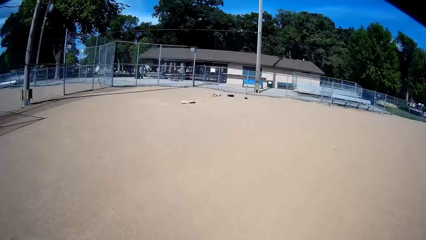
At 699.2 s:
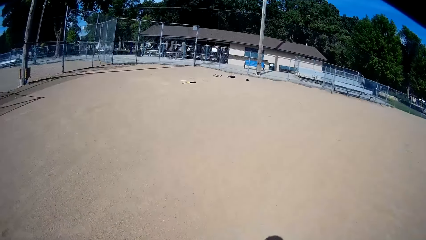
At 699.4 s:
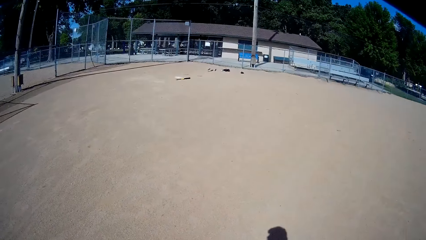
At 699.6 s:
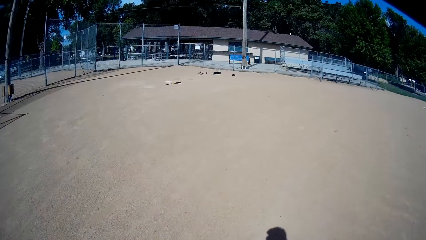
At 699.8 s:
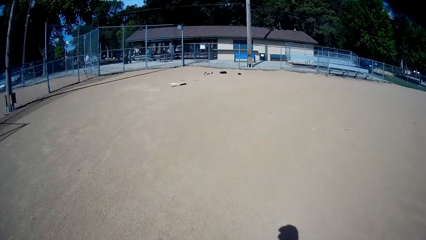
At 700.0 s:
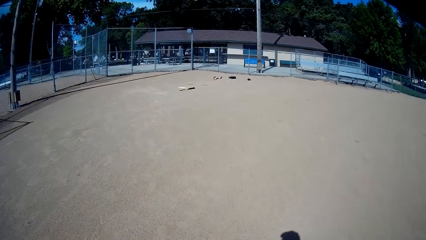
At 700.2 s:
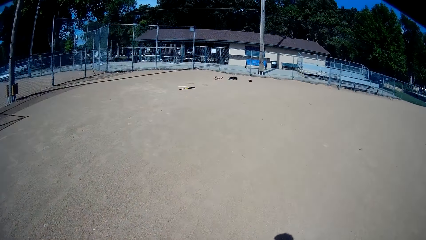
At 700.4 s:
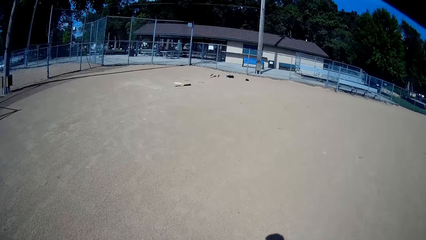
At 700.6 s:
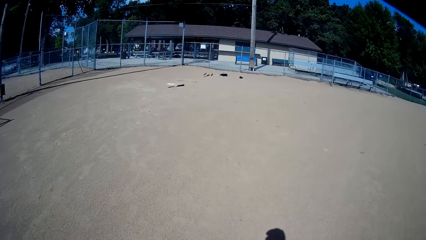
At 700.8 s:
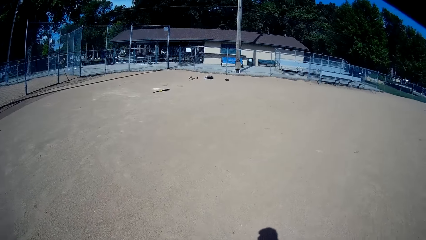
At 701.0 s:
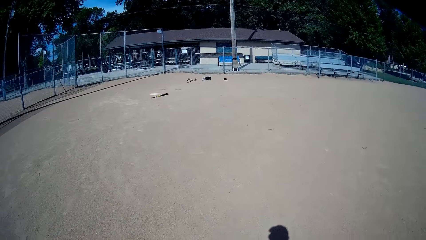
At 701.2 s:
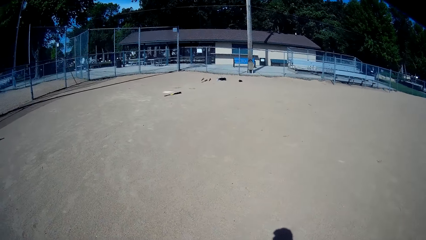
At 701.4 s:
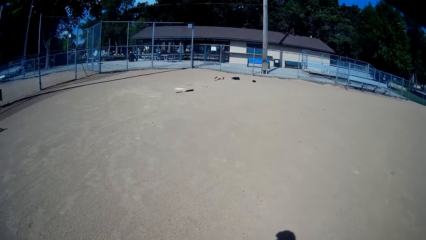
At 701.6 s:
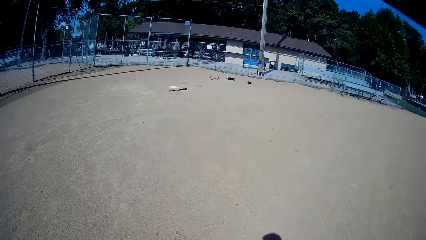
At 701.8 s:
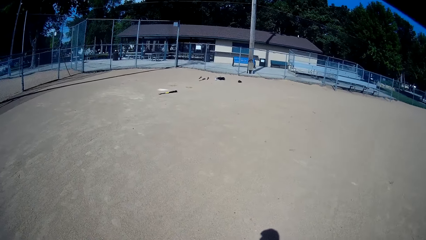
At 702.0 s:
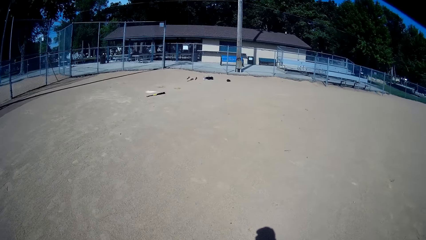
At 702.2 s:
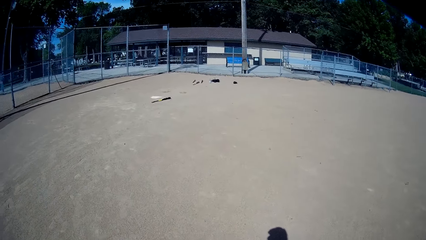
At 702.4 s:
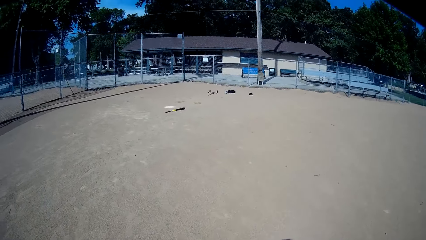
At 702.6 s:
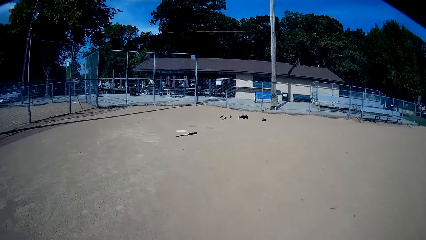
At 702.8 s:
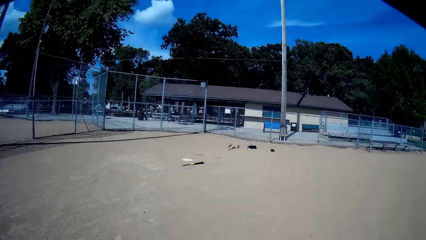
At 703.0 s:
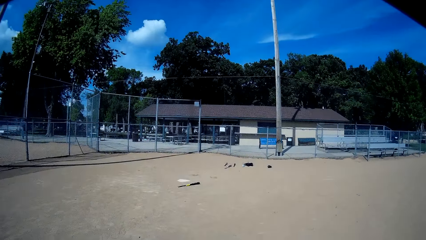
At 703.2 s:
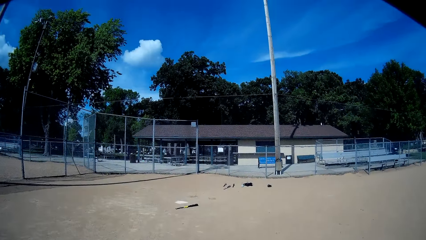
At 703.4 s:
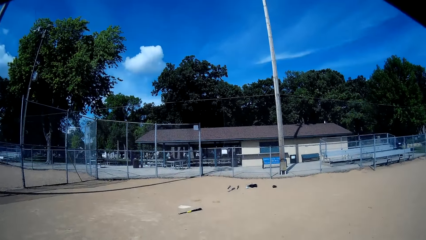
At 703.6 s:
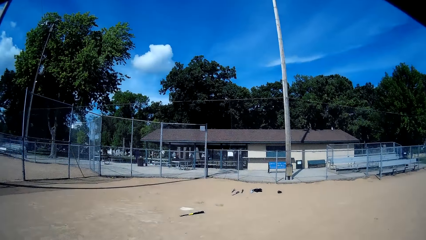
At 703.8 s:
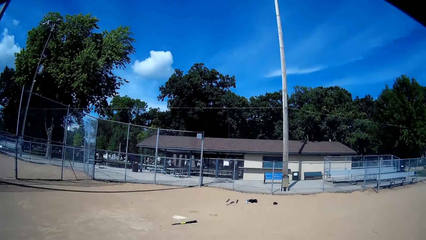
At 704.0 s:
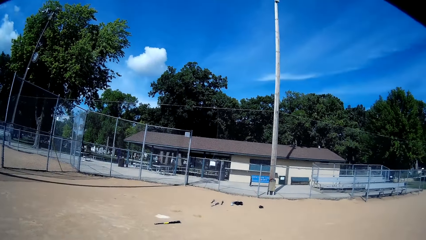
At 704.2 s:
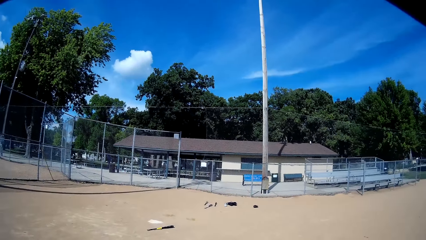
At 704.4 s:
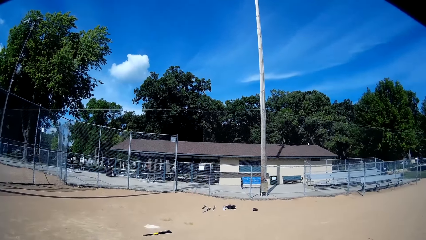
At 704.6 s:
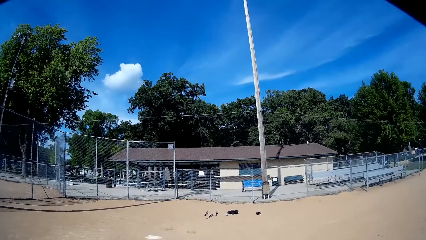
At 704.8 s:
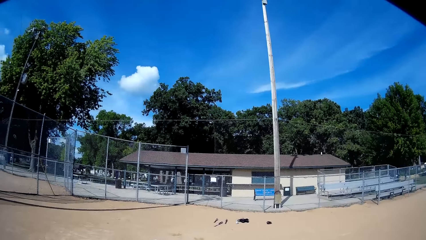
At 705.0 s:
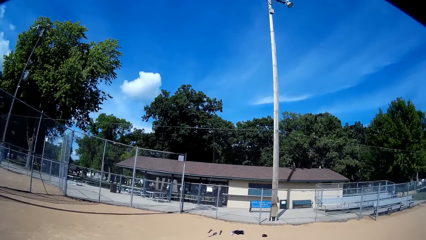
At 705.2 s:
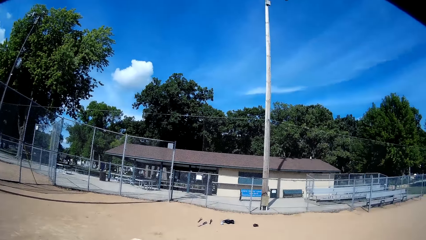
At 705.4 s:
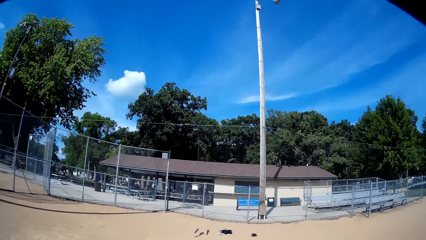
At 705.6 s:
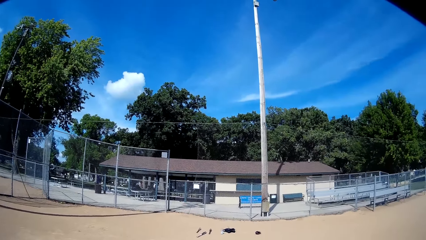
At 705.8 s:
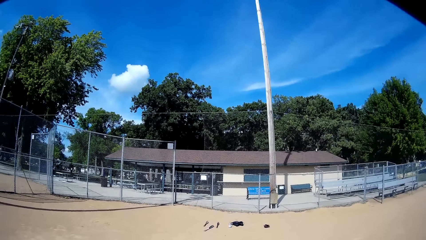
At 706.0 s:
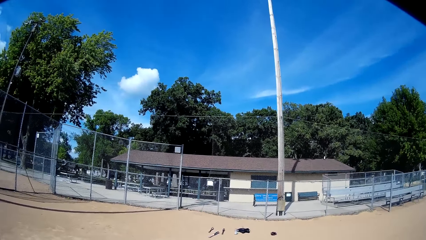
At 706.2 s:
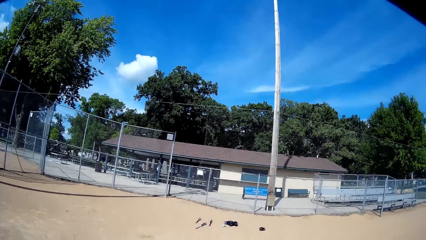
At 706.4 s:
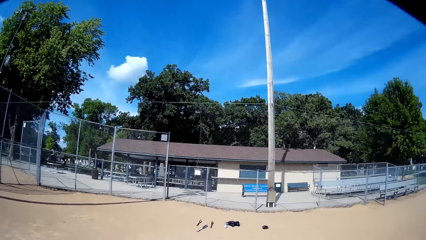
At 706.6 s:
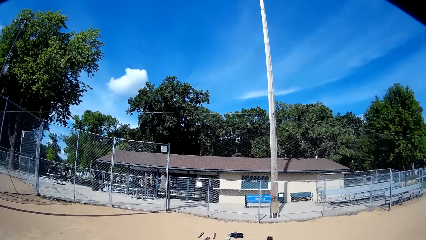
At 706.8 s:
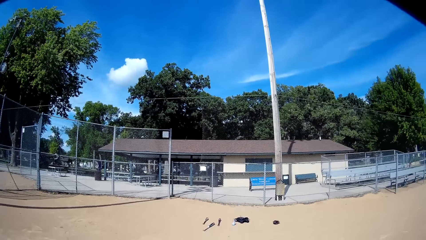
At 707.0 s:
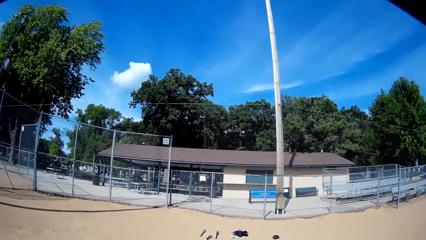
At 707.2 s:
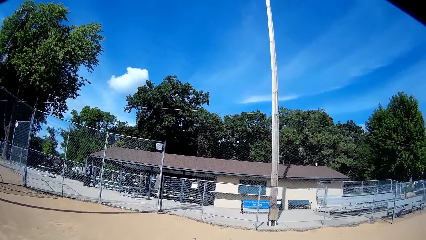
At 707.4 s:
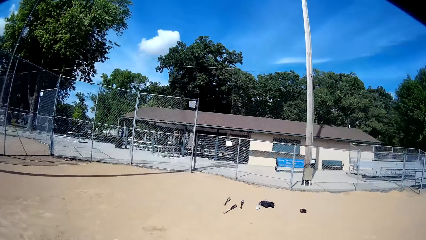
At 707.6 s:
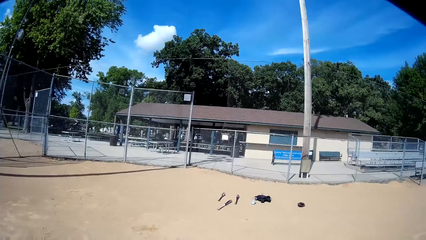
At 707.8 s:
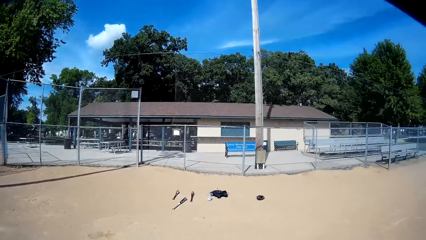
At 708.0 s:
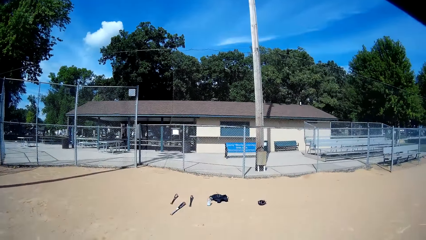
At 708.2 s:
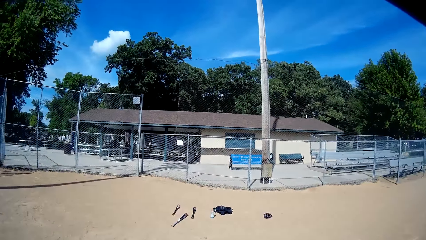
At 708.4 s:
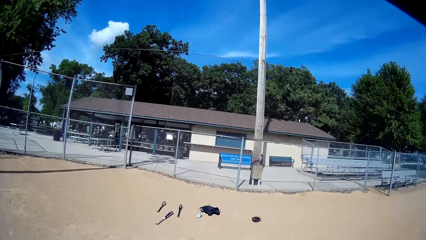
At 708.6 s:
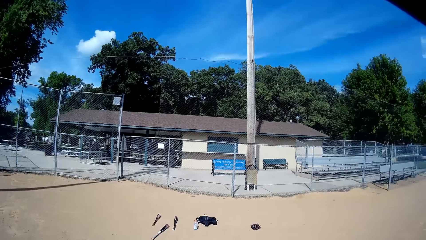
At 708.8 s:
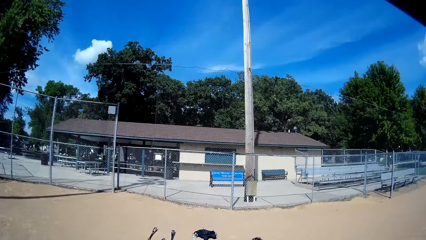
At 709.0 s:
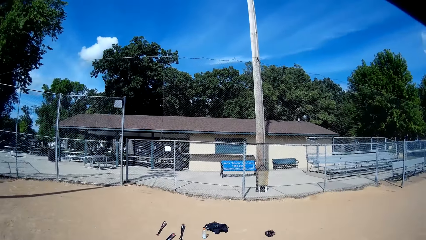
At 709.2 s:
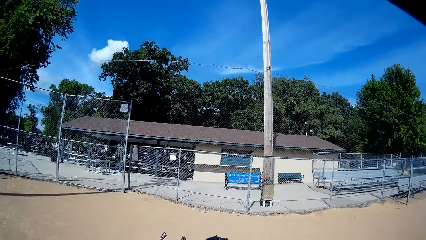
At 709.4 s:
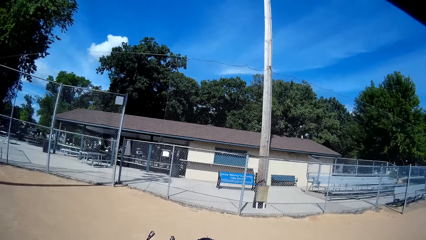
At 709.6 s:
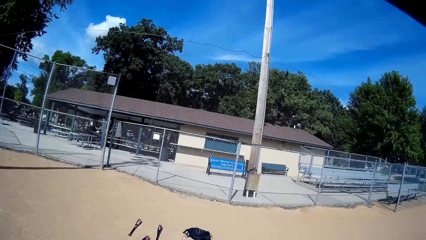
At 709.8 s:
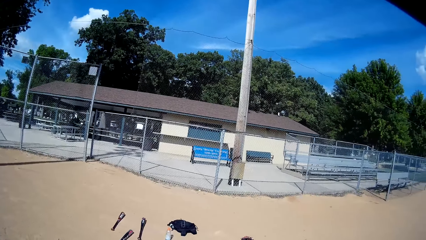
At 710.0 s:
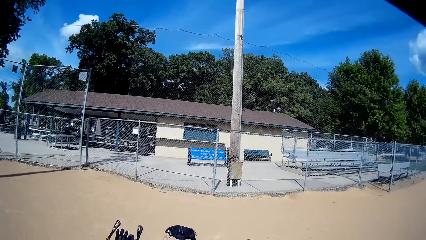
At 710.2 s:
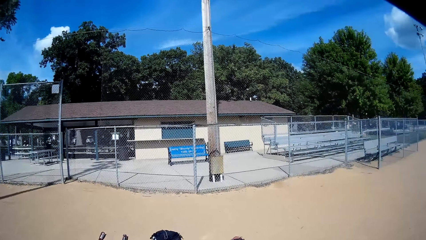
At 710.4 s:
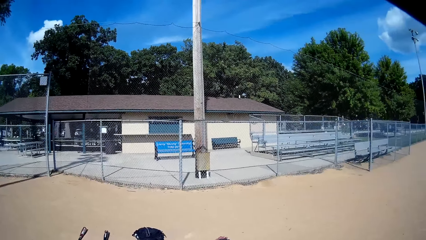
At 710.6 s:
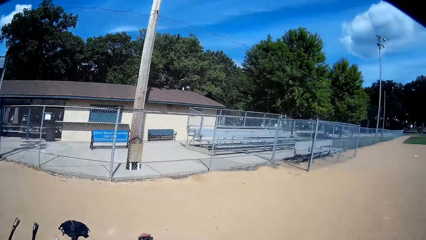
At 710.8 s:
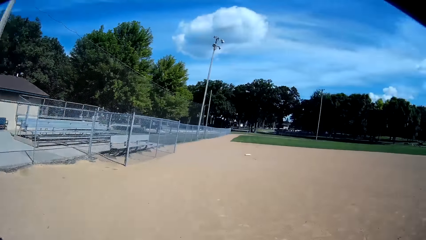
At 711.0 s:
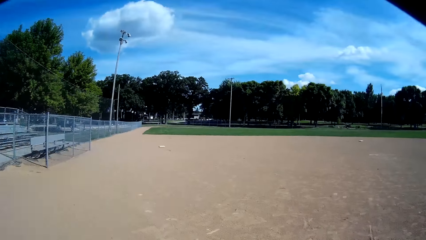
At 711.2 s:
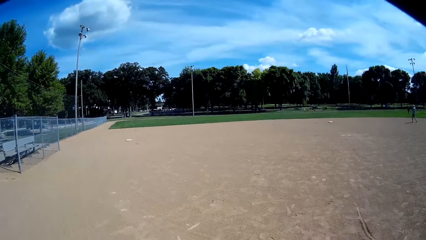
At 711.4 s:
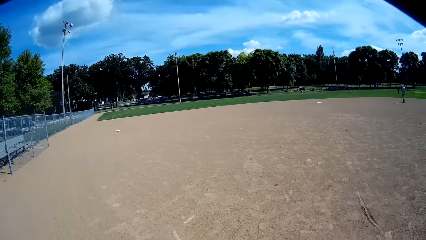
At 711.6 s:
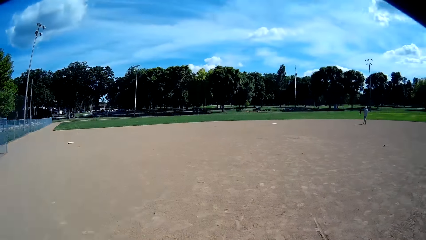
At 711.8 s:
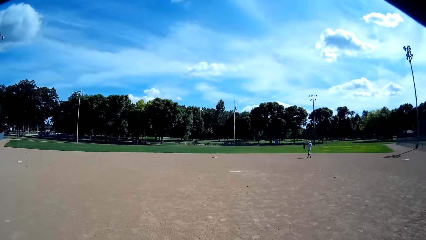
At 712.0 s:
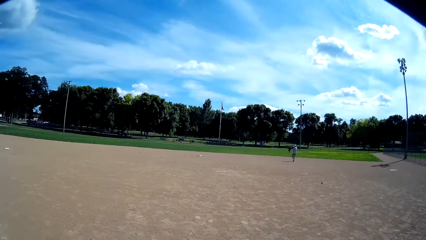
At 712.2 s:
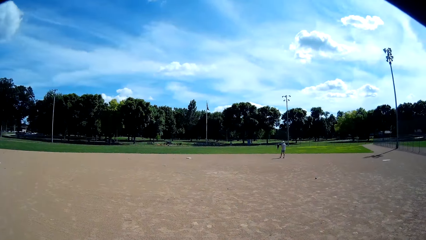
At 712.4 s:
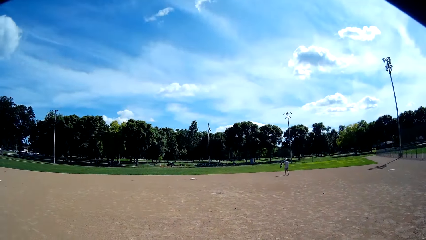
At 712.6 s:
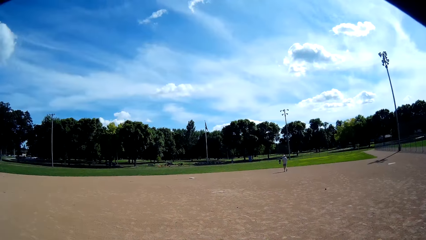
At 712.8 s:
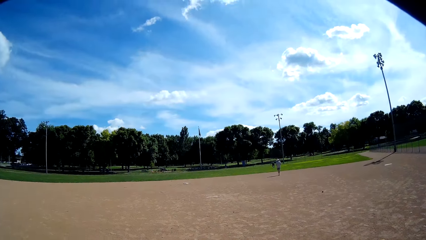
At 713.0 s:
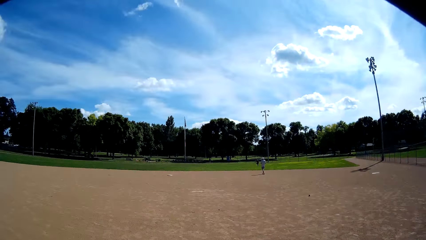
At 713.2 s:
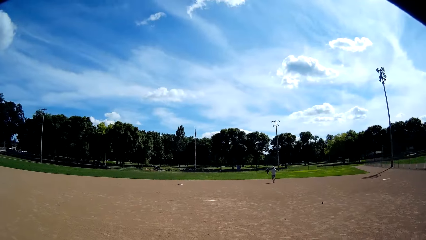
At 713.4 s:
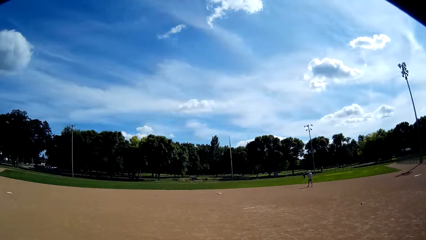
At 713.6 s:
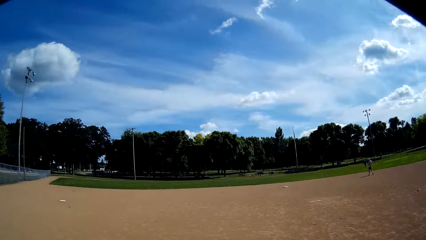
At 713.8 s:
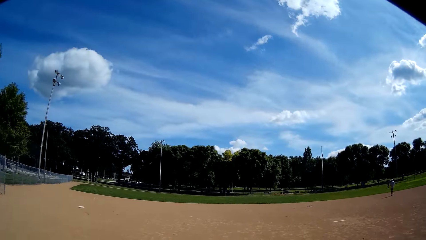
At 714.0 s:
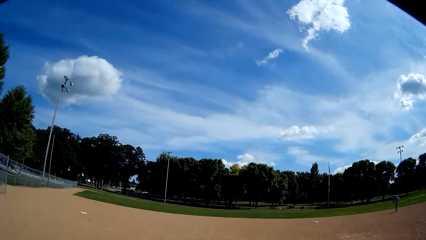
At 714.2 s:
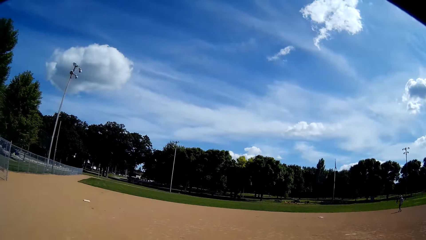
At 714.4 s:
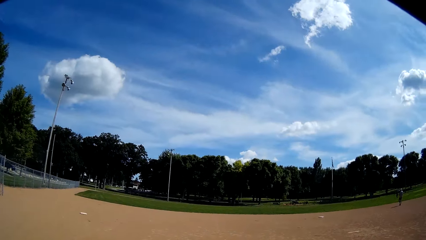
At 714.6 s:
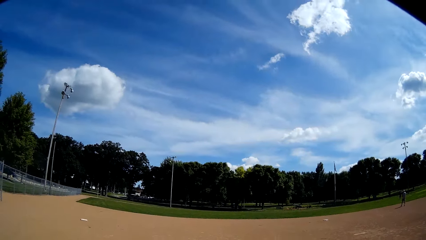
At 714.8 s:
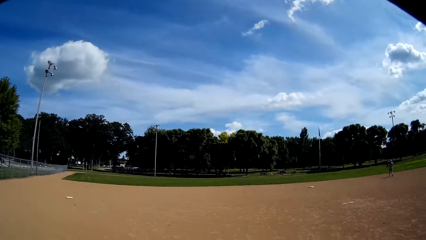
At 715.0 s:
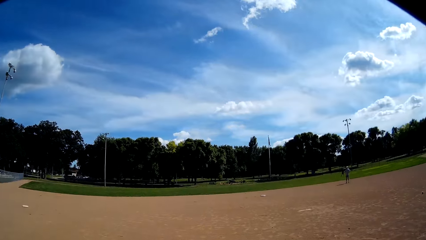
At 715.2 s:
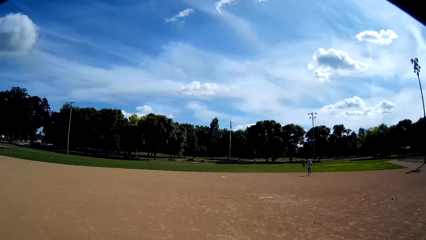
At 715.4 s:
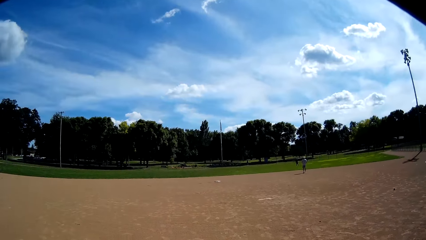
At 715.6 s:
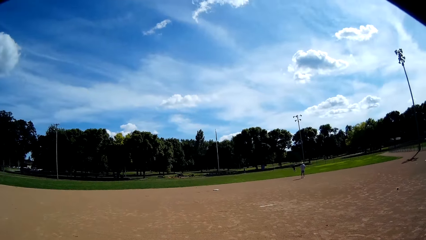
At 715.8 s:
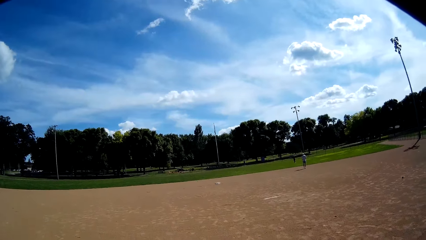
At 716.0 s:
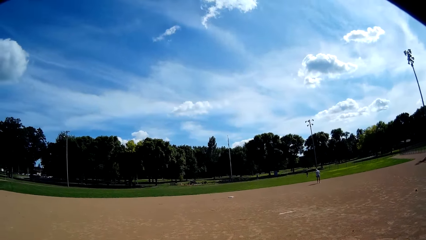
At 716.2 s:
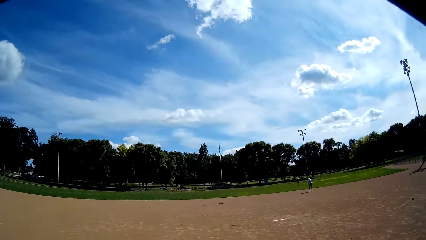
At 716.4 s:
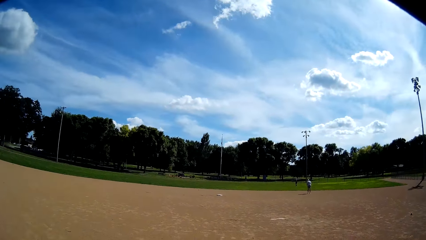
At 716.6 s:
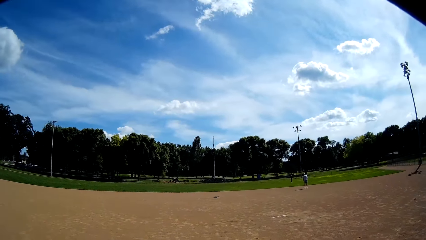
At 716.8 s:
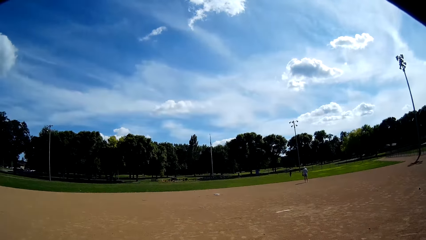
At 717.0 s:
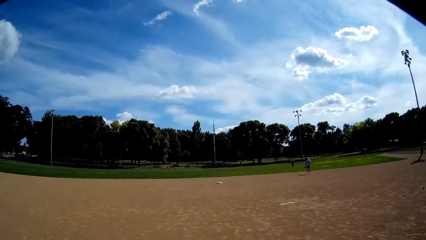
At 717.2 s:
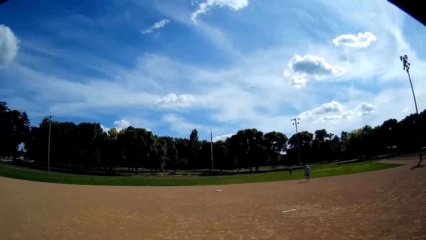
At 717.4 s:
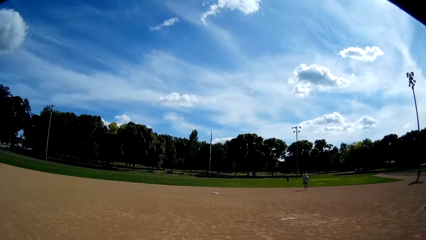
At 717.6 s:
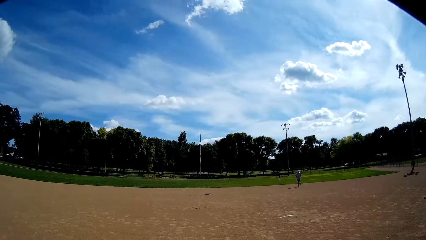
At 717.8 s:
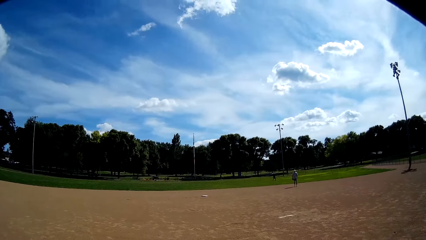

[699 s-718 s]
The camera wearer looks at a man and another man. They walk toward the man and the other man.
